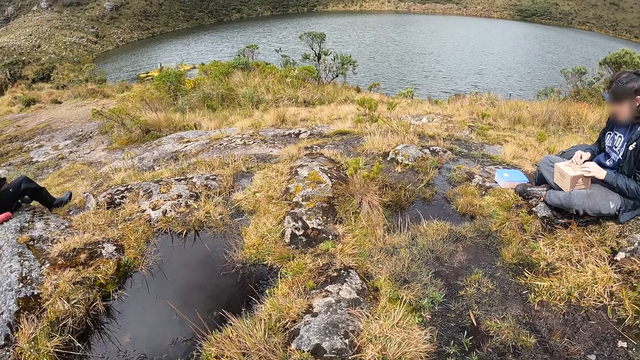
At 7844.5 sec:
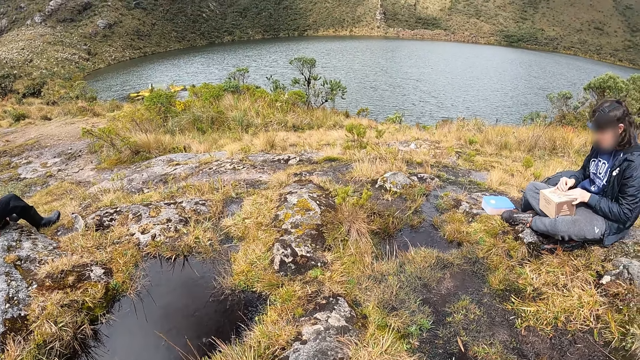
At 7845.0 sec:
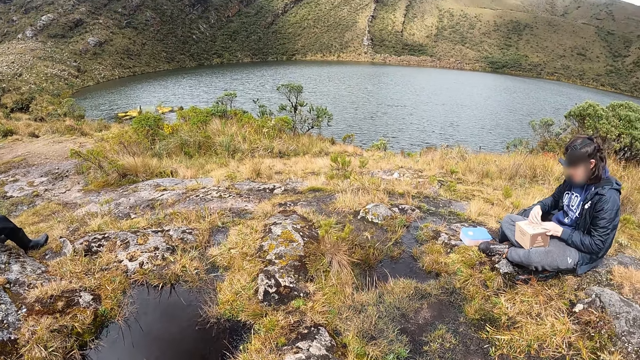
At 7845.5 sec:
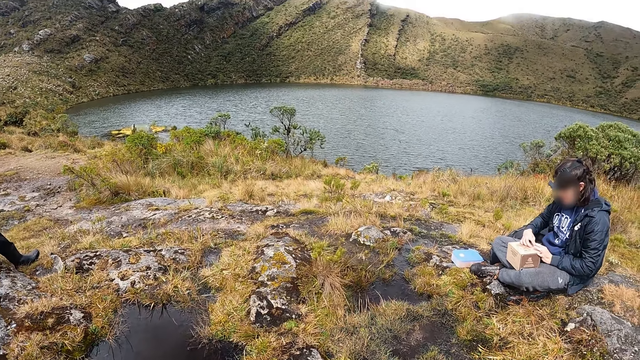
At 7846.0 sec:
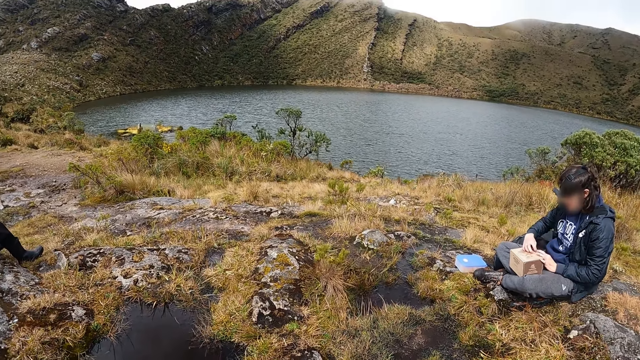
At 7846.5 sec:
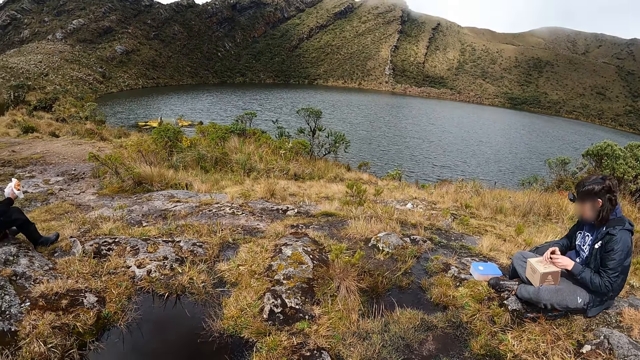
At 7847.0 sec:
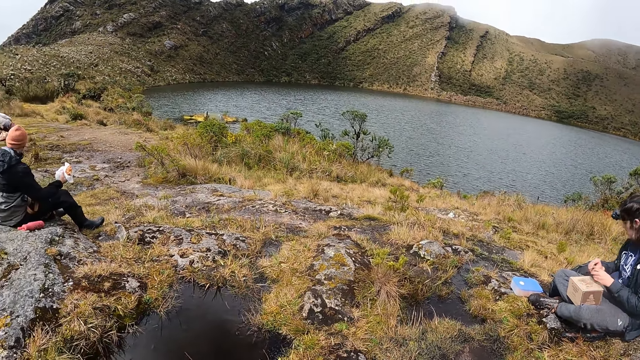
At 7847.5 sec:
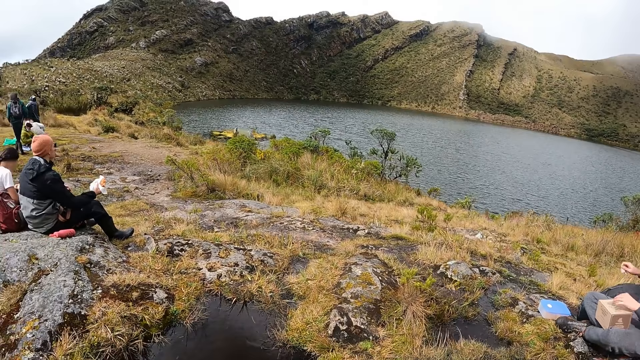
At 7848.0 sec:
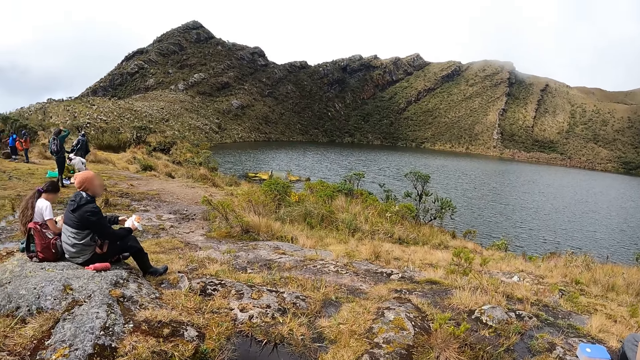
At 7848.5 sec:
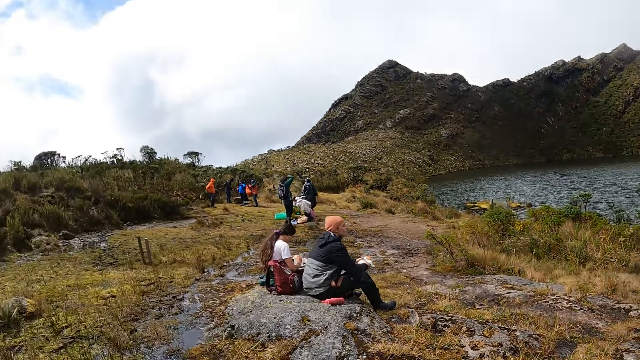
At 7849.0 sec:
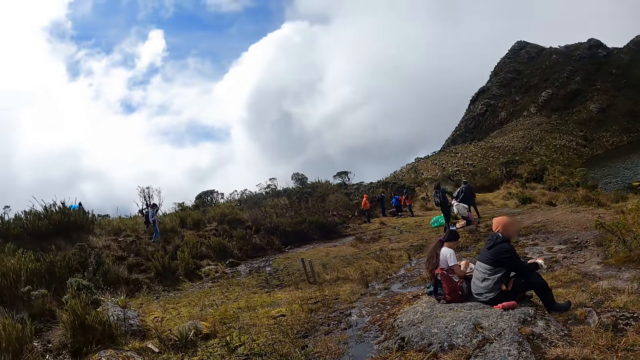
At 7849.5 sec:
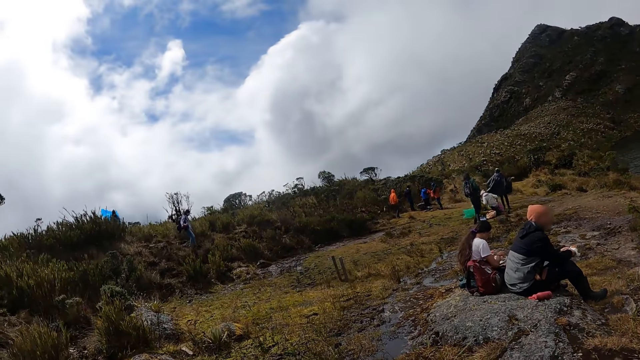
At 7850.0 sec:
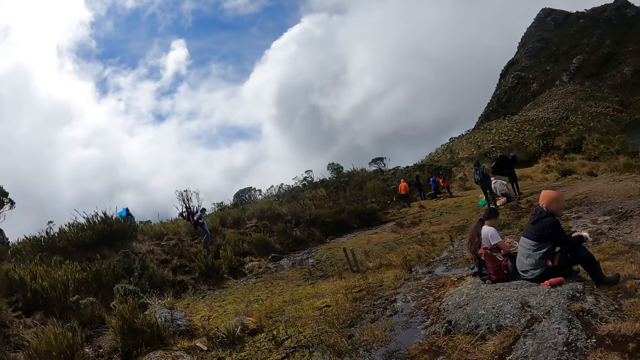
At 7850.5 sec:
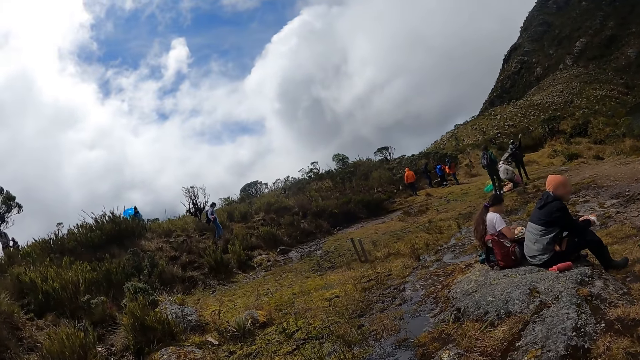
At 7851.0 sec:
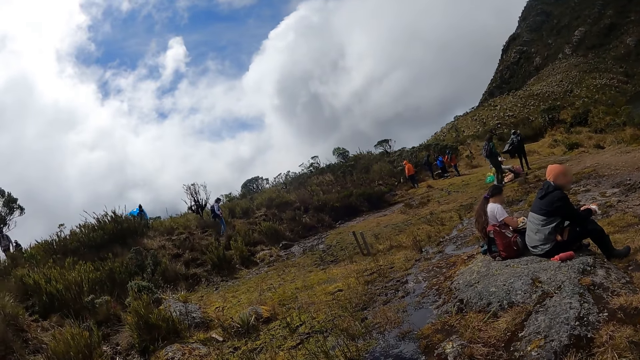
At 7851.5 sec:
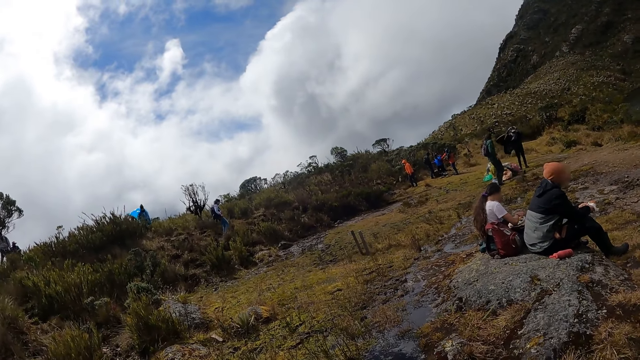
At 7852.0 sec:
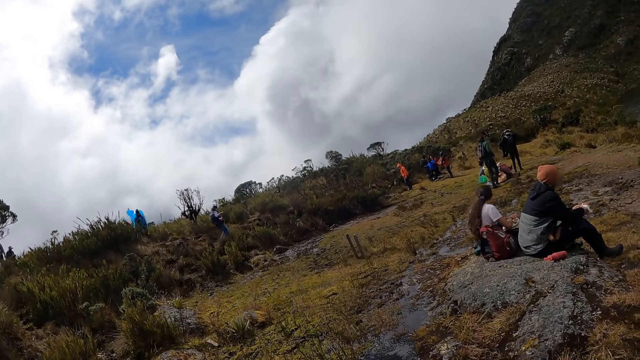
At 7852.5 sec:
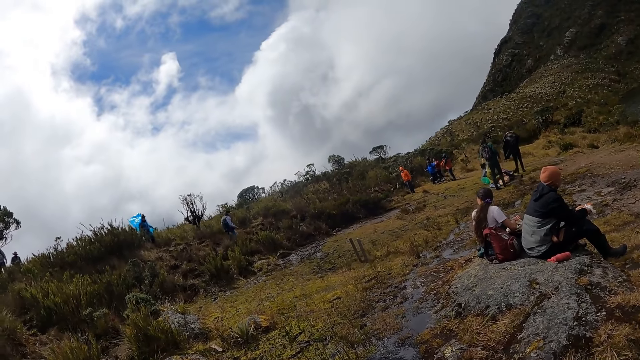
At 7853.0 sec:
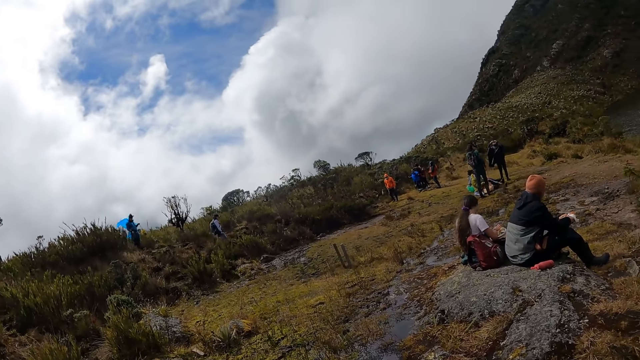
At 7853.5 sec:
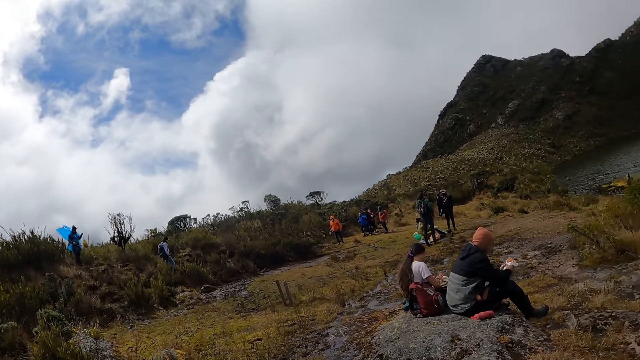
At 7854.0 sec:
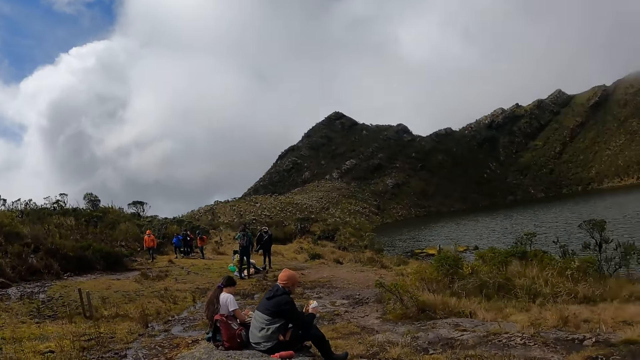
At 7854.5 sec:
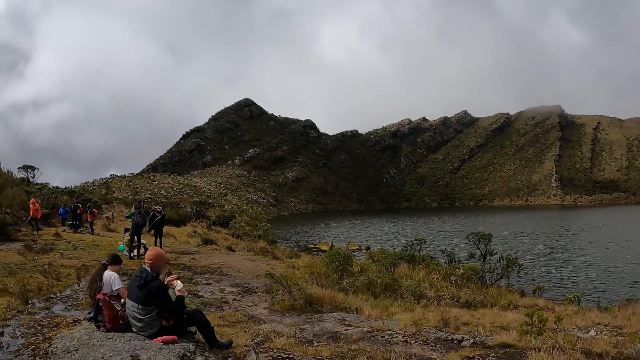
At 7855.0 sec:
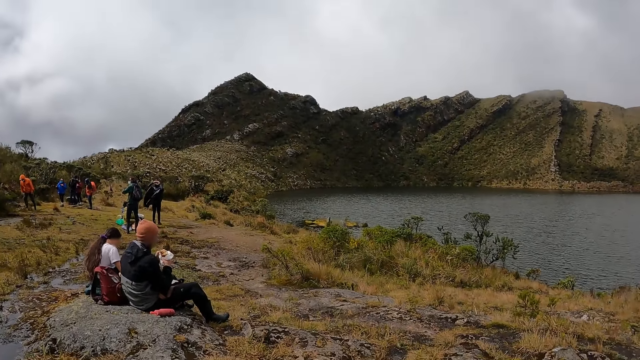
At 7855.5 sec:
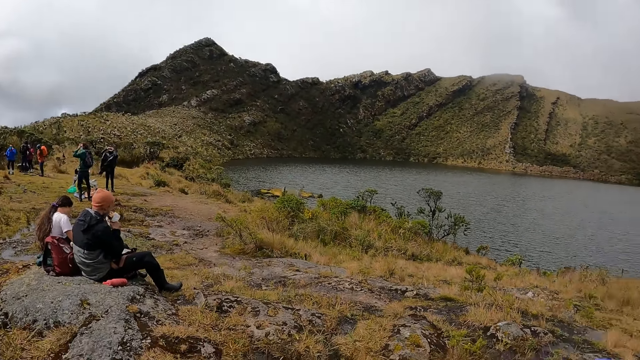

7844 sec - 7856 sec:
The man unseals the carton on his thighs with both hands.

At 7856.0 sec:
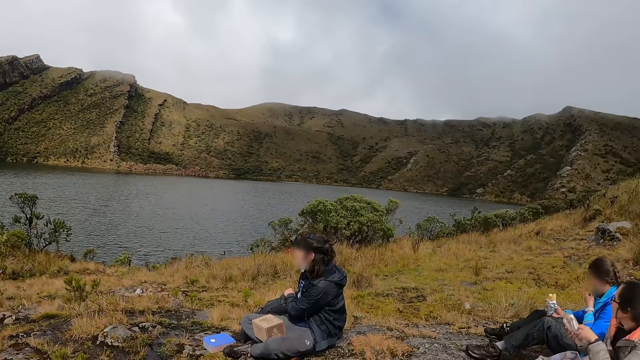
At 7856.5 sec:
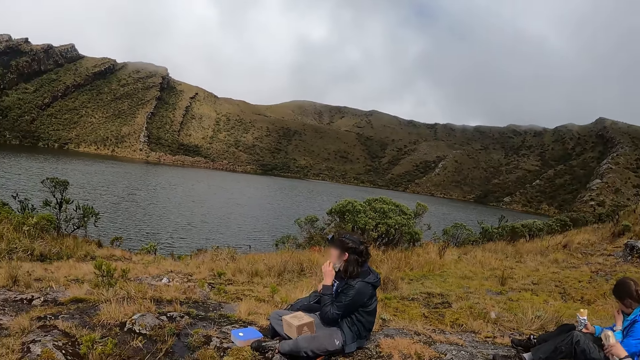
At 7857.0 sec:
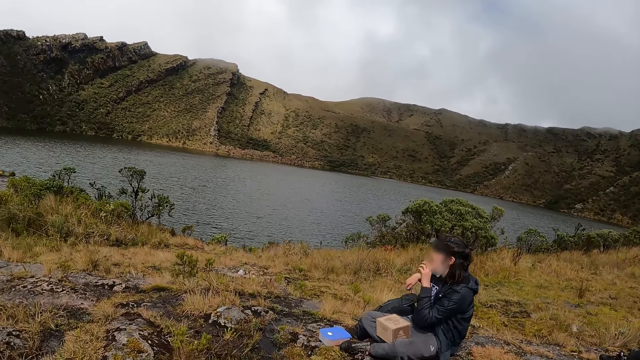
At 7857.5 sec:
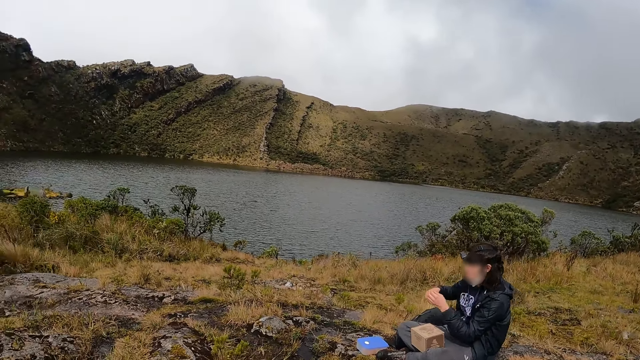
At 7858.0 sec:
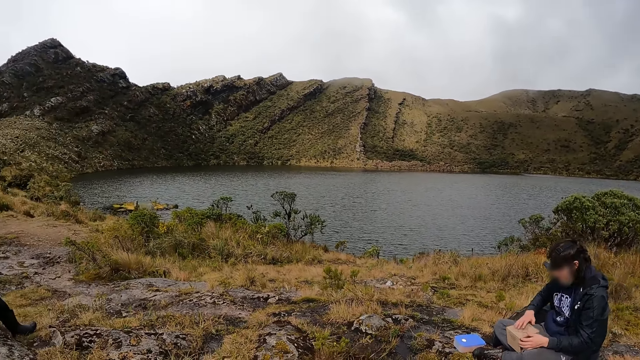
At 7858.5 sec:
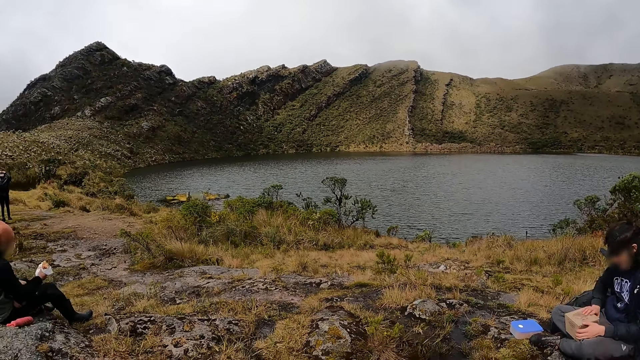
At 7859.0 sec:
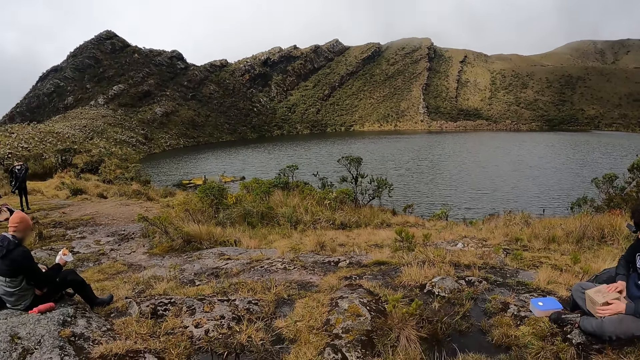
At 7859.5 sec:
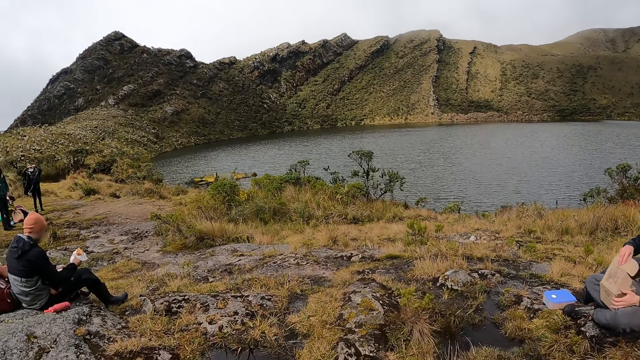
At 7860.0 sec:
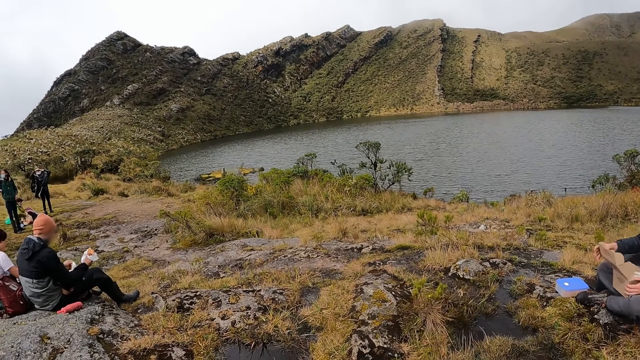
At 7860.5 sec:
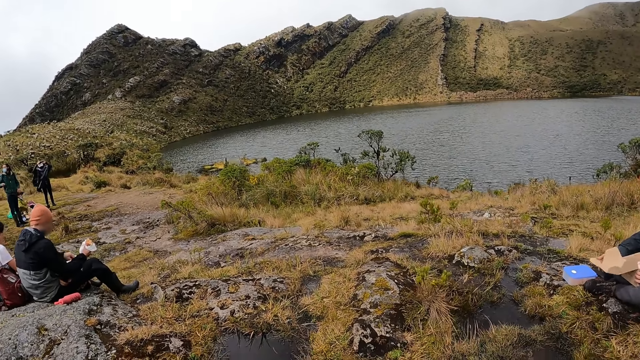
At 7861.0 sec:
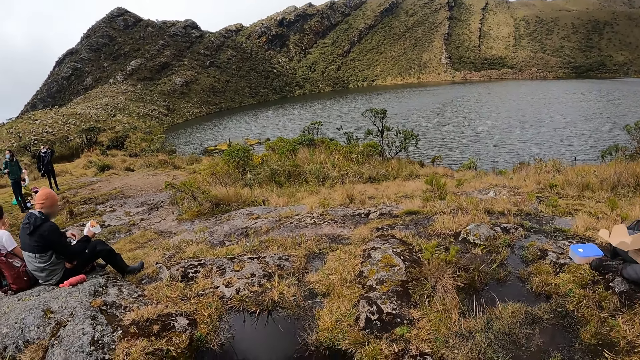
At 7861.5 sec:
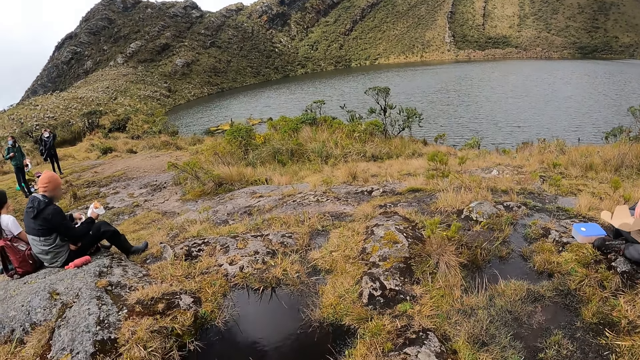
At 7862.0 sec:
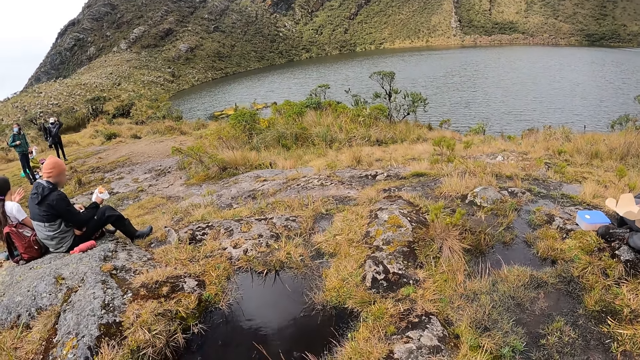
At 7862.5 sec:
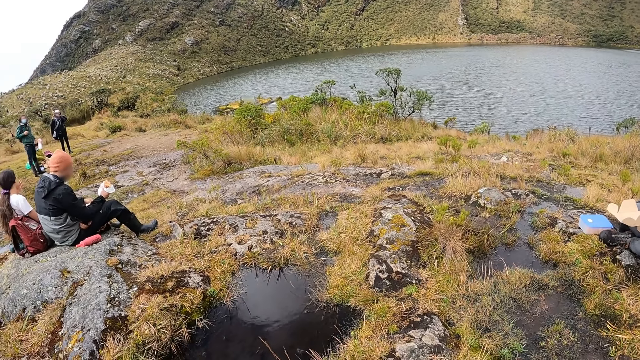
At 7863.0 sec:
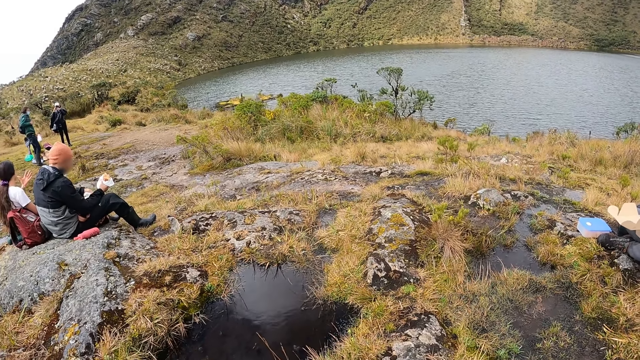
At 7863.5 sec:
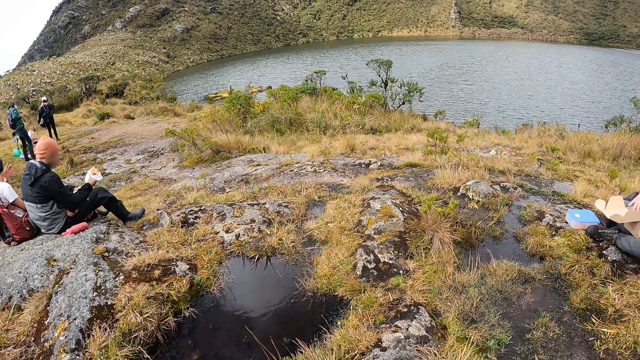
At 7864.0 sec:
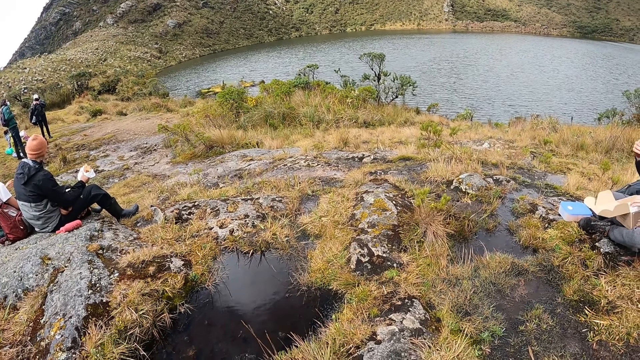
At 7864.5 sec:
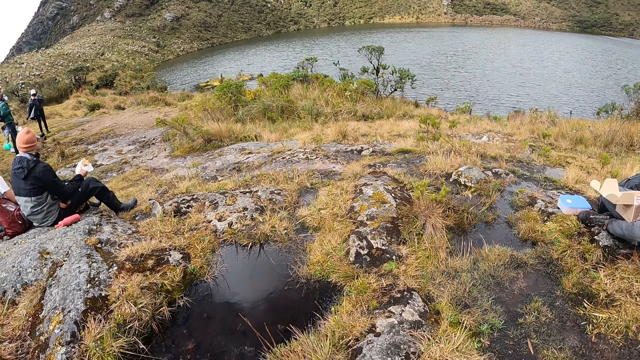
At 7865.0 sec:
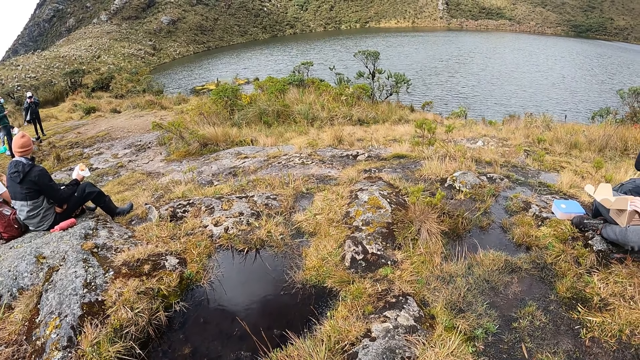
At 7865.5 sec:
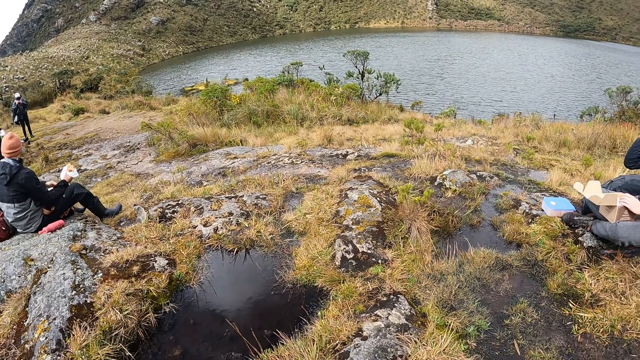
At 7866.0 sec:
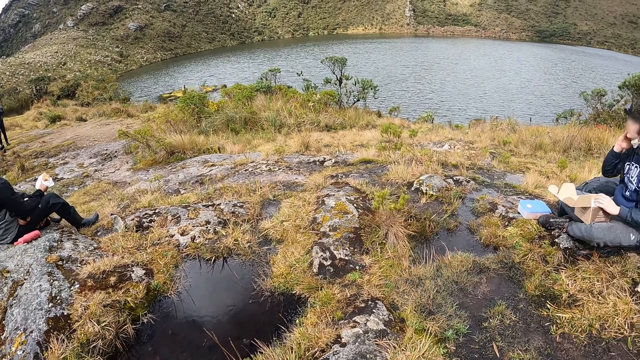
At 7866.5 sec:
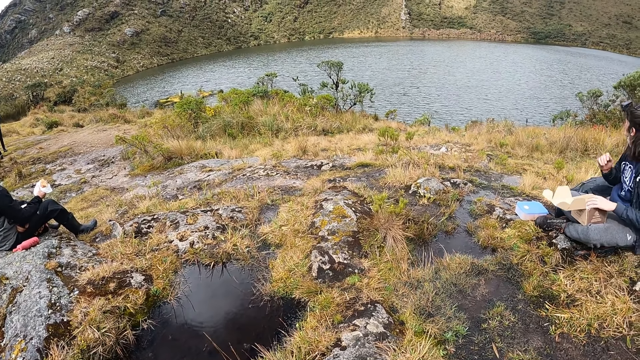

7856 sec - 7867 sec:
The woman opens the carton with her hands.
